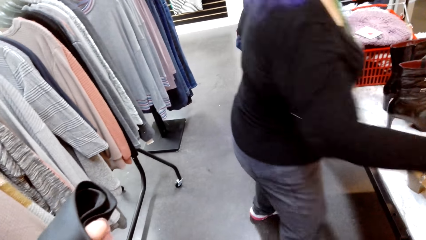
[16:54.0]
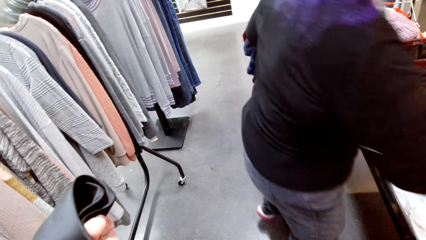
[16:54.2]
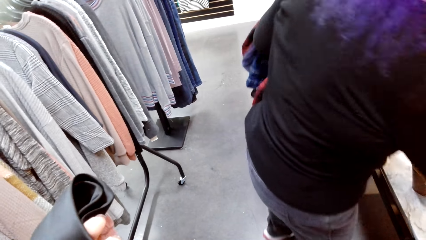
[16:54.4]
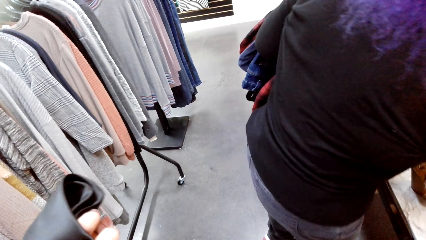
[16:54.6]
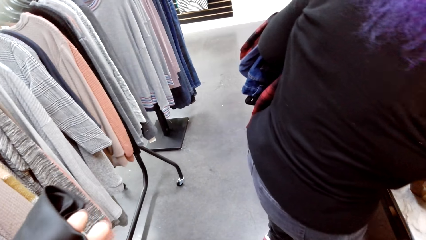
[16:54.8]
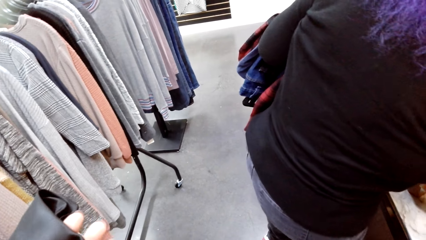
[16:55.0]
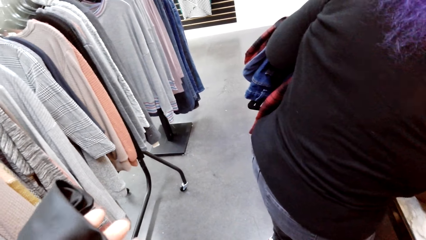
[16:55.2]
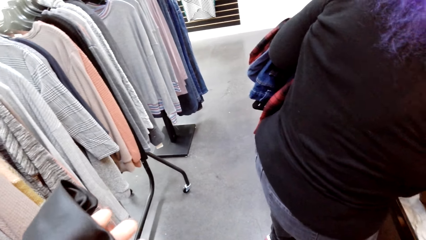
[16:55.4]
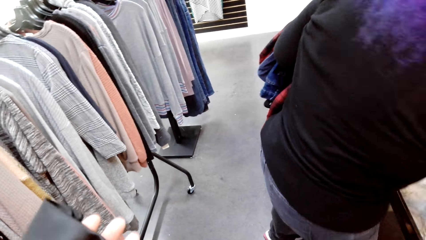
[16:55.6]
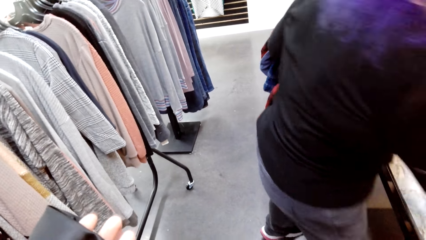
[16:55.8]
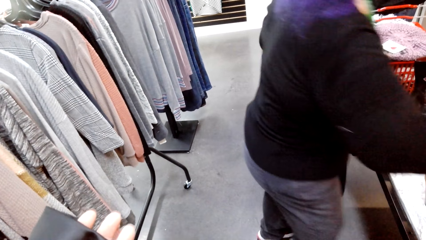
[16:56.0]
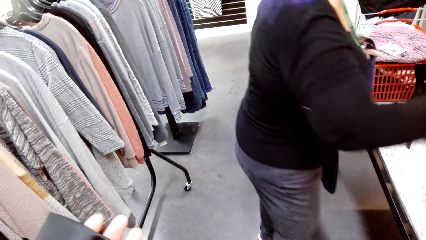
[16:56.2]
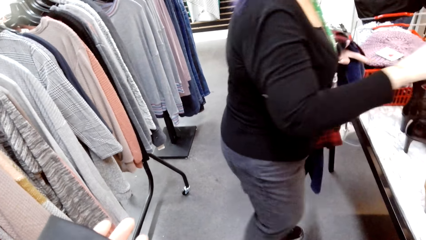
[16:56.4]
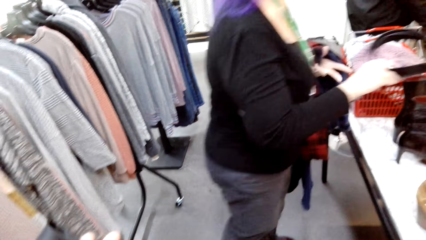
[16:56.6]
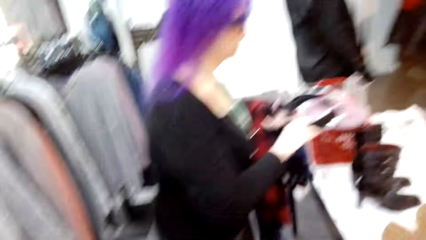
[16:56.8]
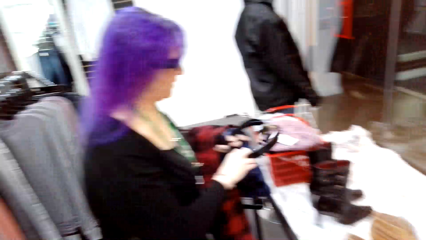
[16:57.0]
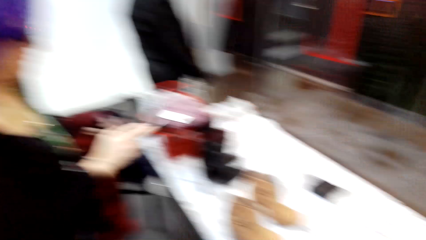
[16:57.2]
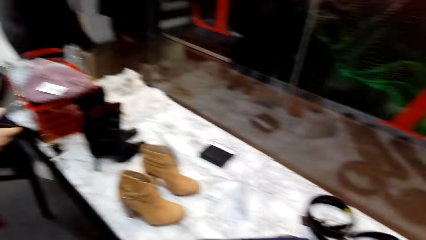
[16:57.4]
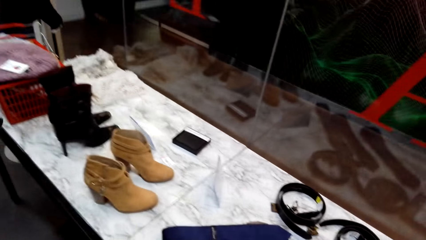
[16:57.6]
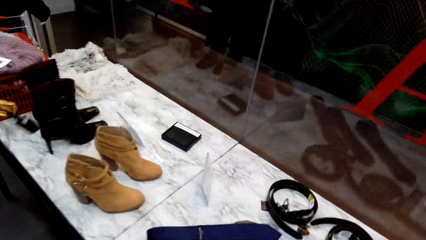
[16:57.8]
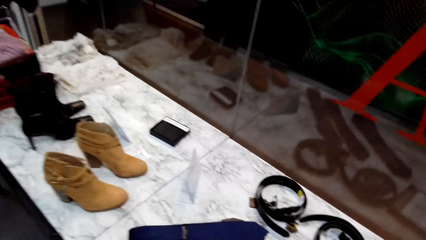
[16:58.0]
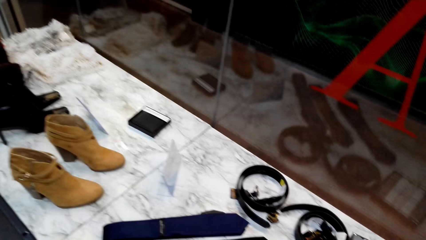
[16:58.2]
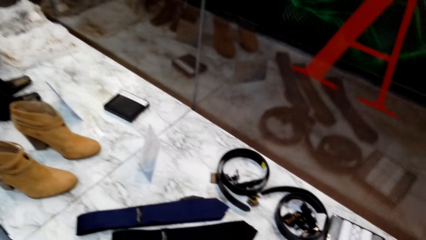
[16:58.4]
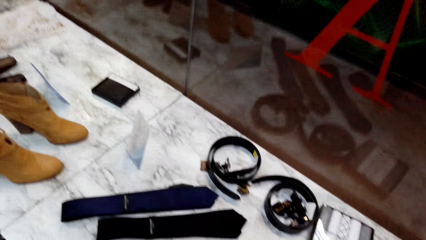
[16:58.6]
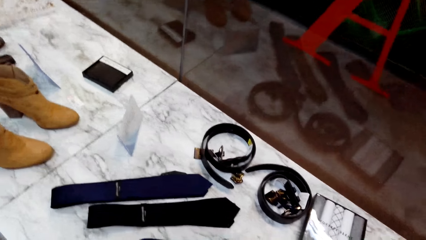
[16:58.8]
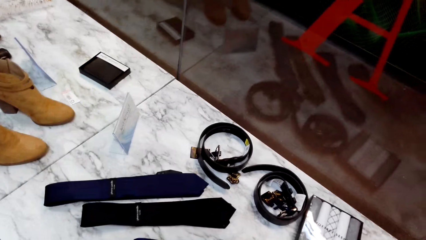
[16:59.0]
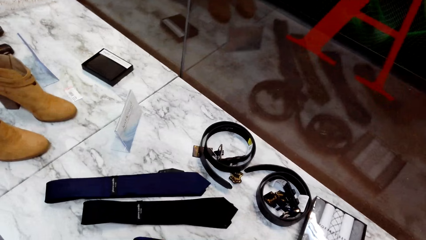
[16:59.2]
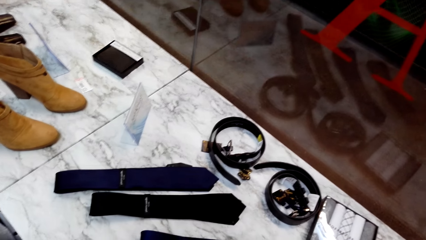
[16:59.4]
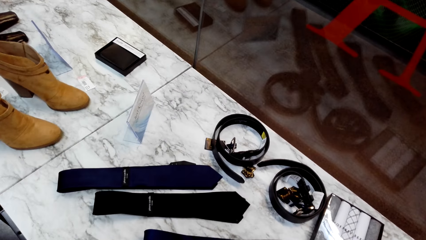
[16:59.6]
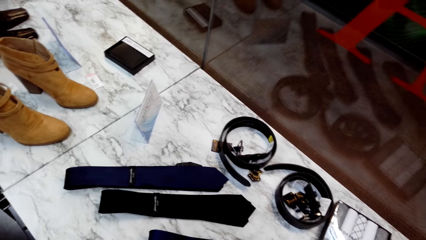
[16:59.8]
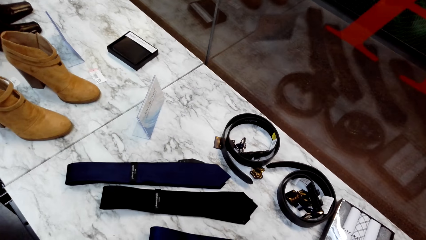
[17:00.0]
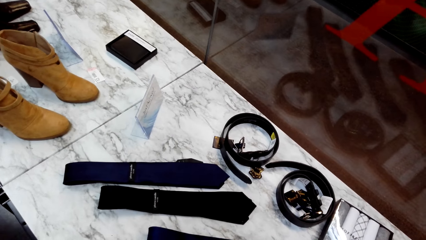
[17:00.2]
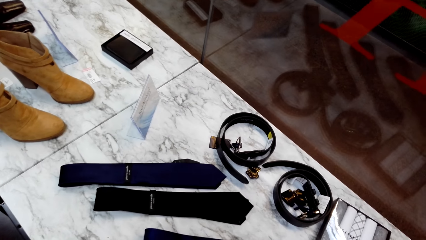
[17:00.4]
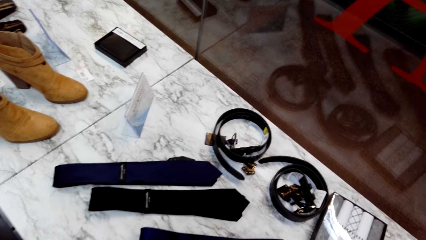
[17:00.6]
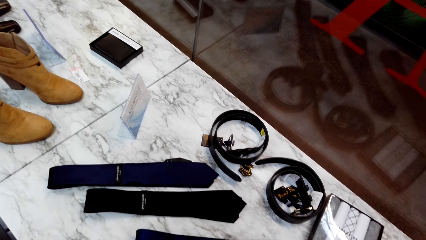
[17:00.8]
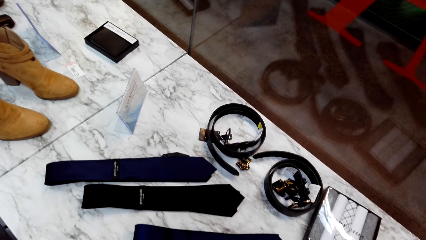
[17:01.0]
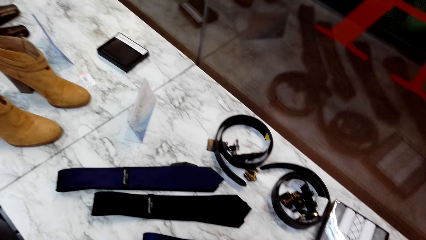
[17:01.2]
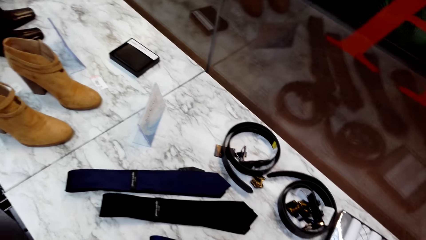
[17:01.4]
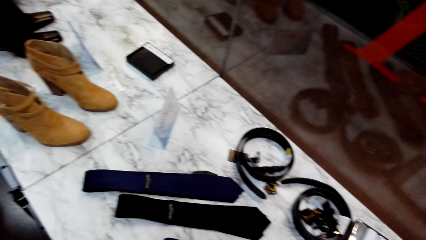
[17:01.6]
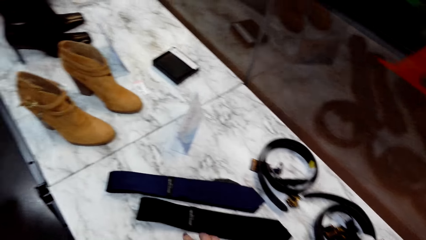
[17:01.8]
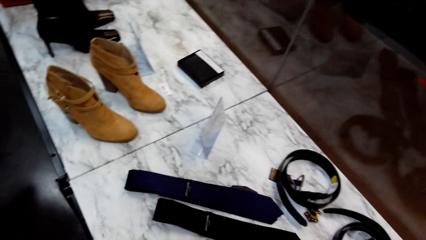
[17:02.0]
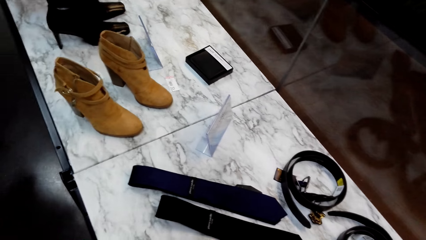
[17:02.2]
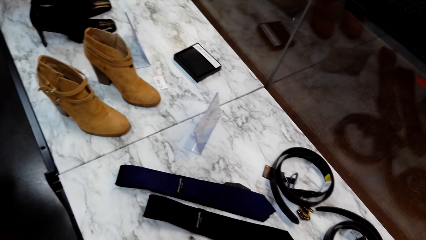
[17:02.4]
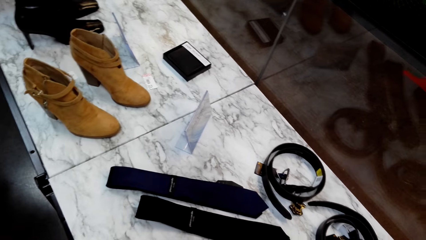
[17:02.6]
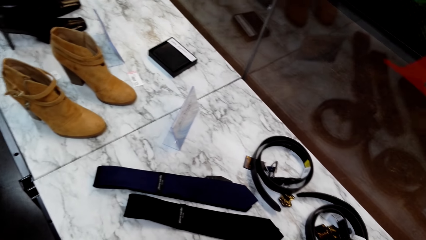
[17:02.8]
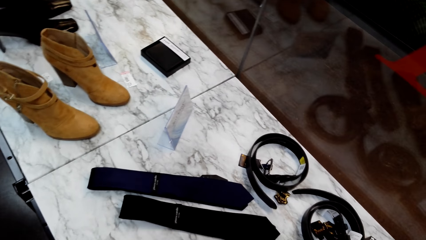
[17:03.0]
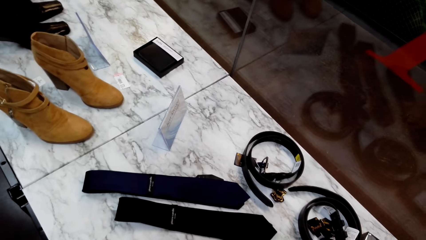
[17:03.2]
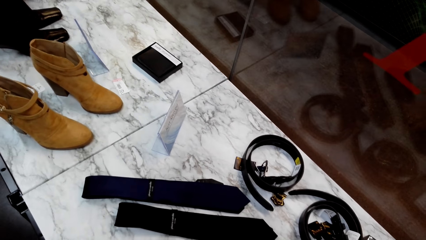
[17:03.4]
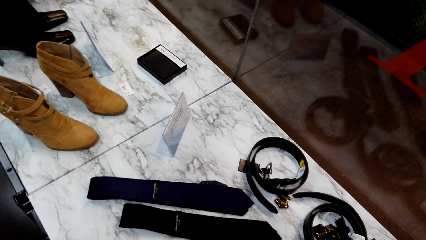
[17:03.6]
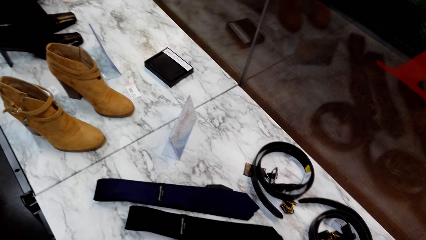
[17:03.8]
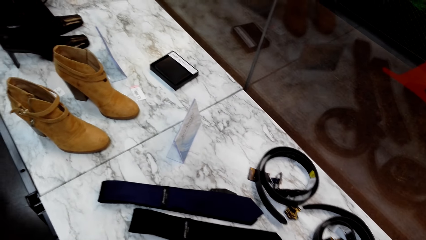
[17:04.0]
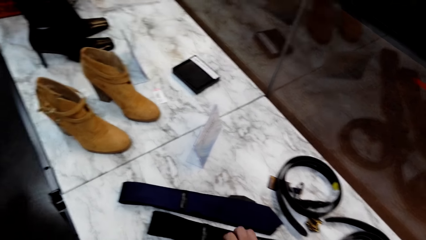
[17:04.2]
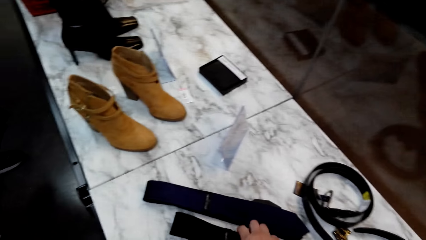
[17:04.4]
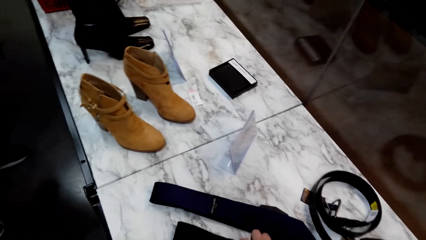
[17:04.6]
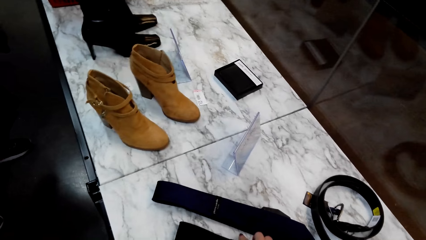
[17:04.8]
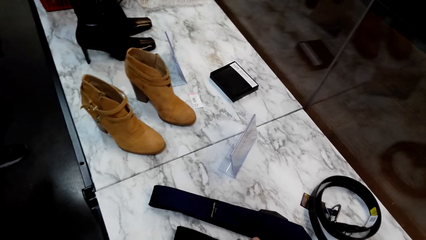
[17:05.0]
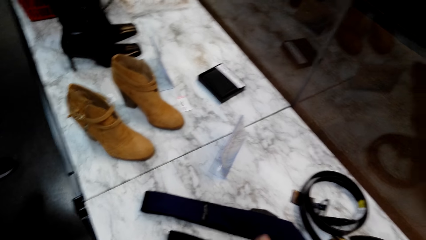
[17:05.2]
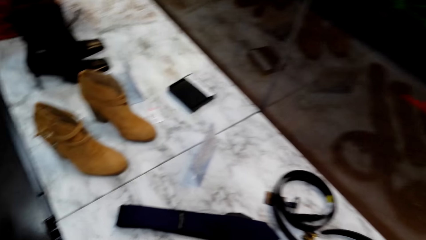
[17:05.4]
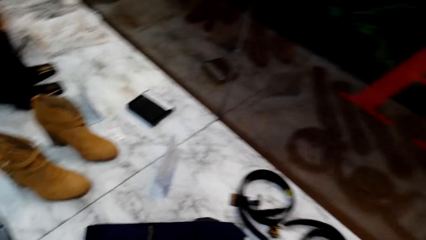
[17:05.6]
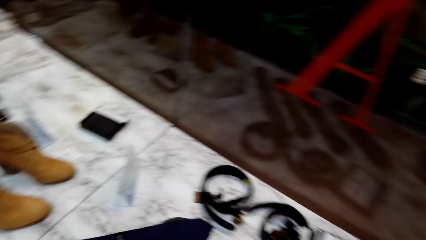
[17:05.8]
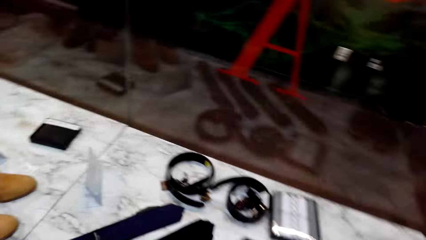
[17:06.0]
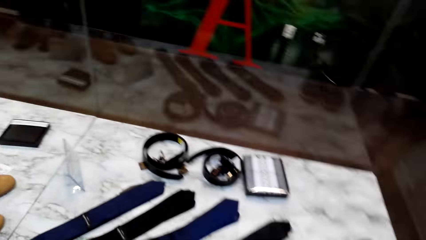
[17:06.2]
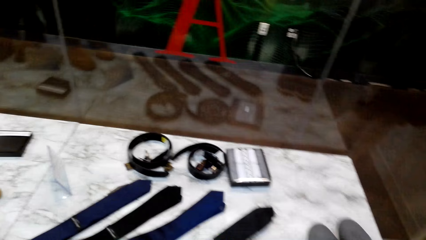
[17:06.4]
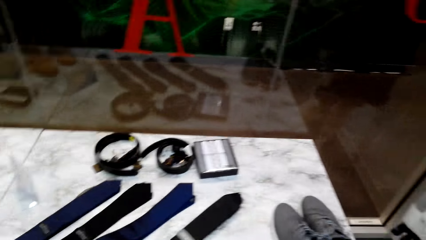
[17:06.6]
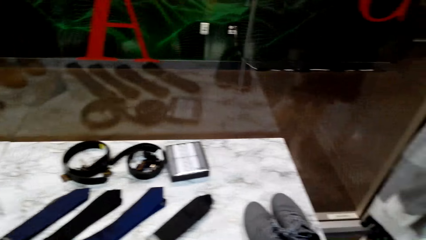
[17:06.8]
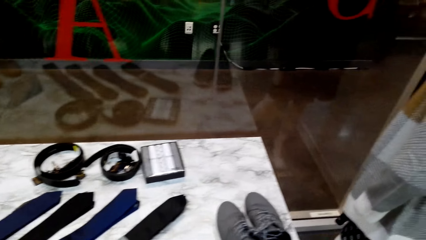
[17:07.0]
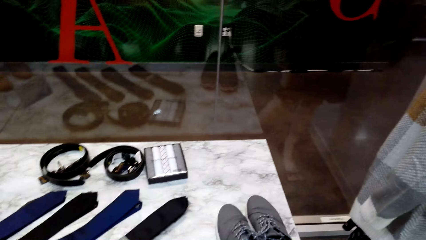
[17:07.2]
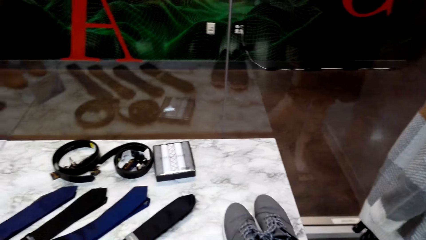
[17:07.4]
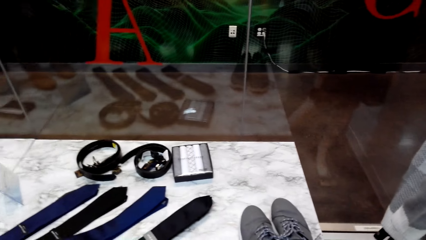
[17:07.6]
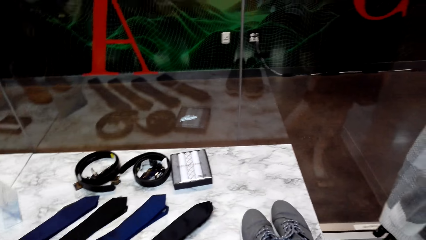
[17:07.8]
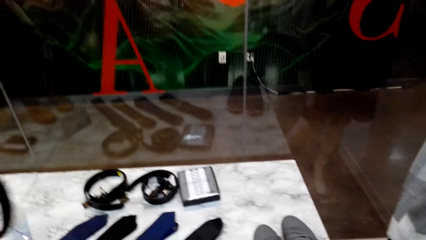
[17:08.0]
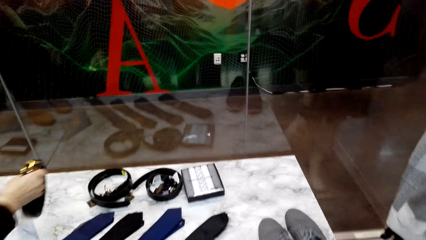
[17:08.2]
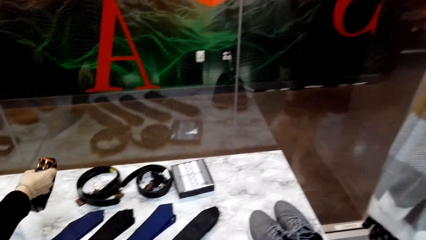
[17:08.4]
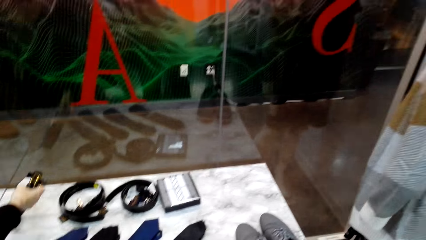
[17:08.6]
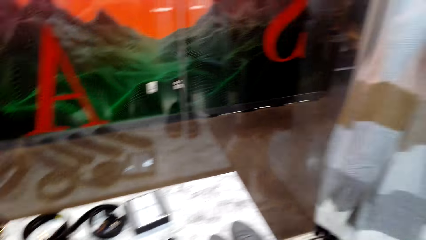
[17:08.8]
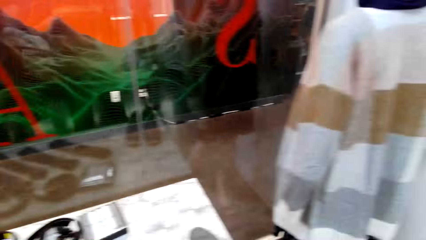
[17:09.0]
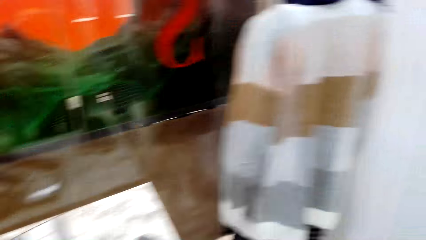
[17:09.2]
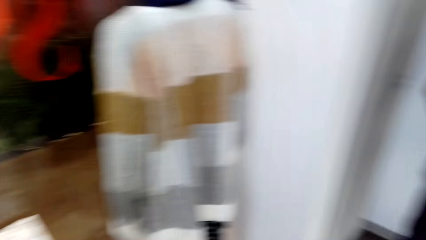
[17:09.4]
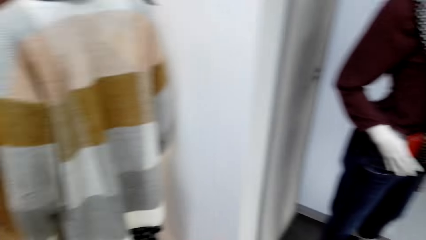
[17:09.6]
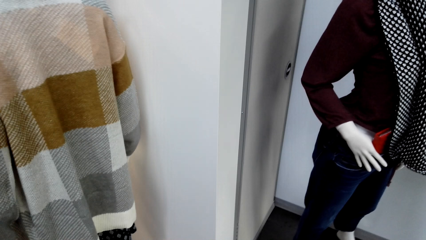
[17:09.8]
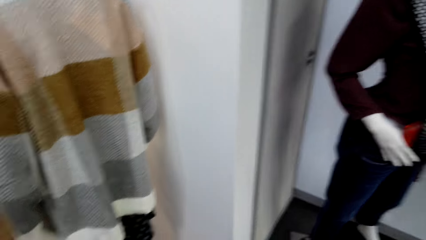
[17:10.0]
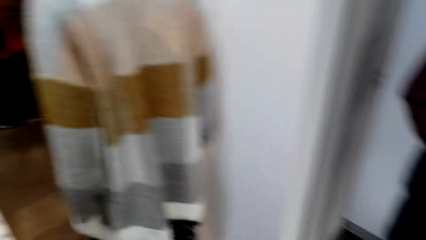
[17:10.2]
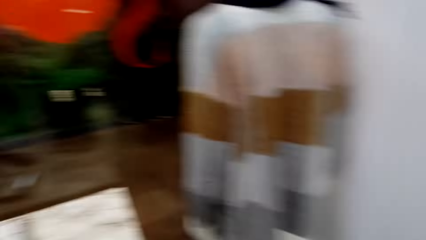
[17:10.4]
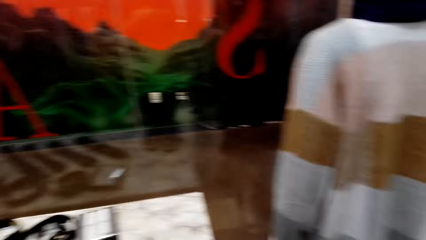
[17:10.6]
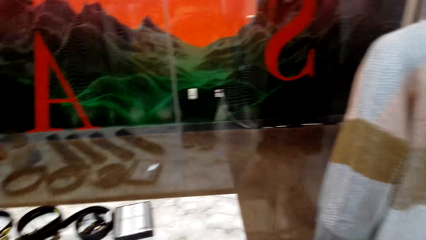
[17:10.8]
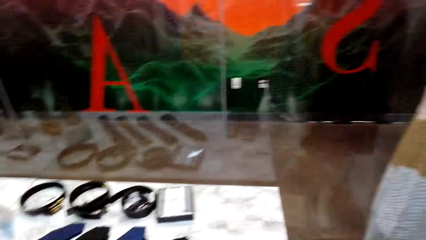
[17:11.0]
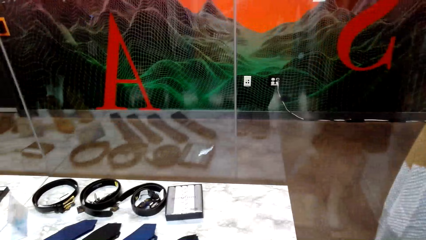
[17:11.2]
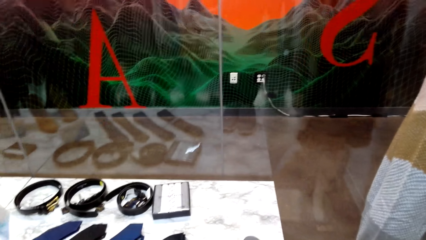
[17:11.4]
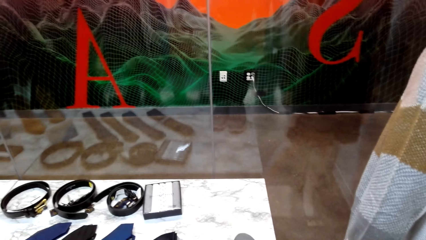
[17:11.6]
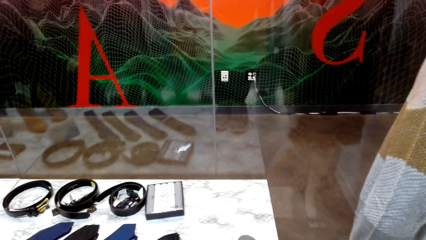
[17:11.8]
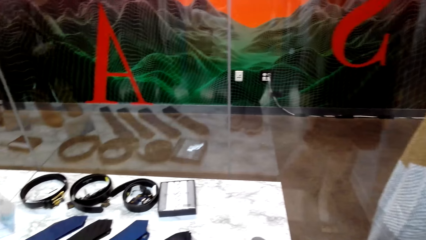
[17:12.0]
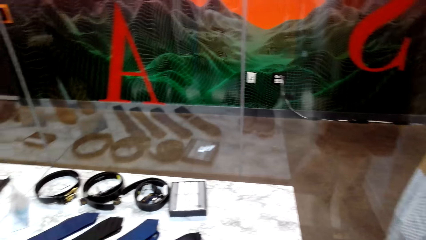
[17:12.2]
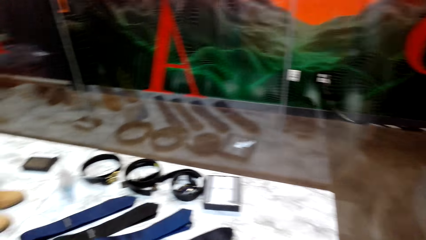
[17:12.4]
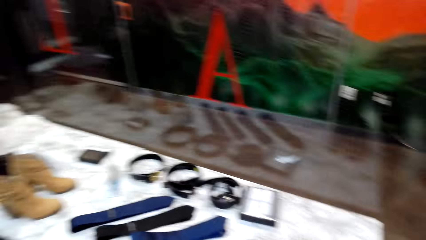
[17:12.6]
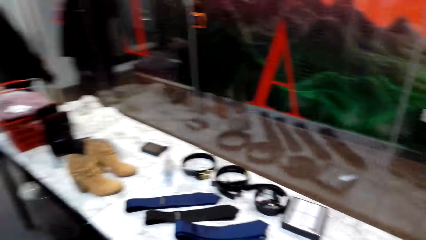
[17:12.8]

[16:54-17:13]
The camera wearer holds a neck tie. A lady picks up the belt from the table. The camera wearer lifts the neck tie. They stare at the table. They talk to the lady. The lady puts the belt on the display counter and talks to the camera wearer. The camera wearer moves around and looks around the room.
